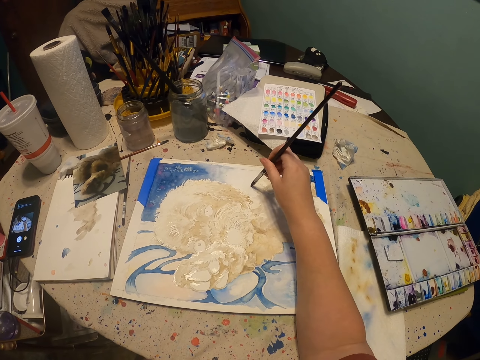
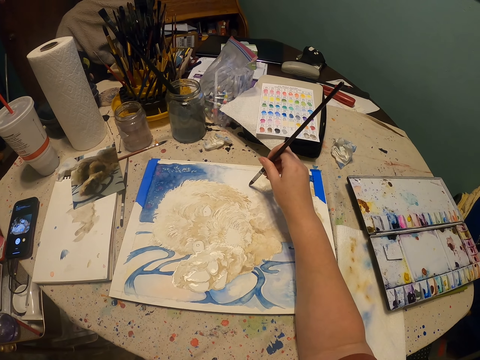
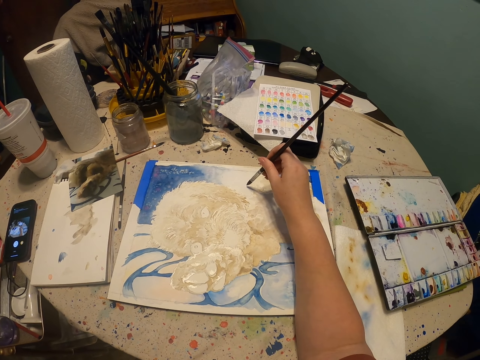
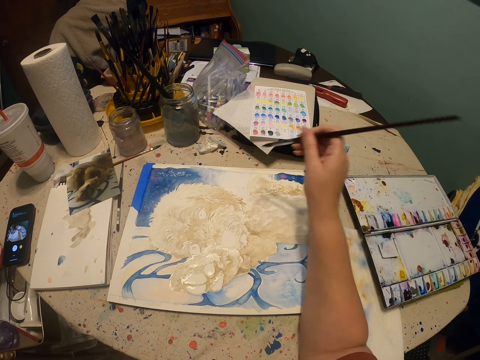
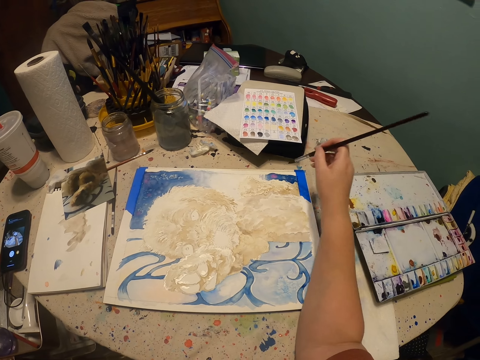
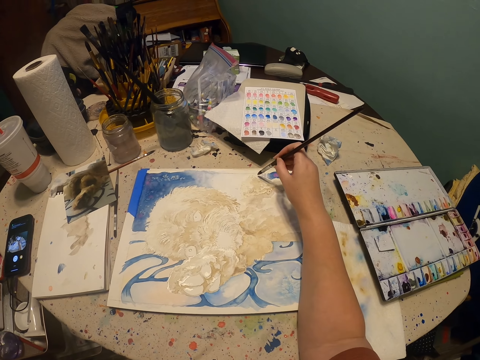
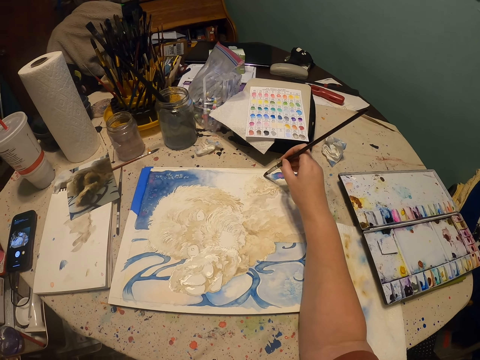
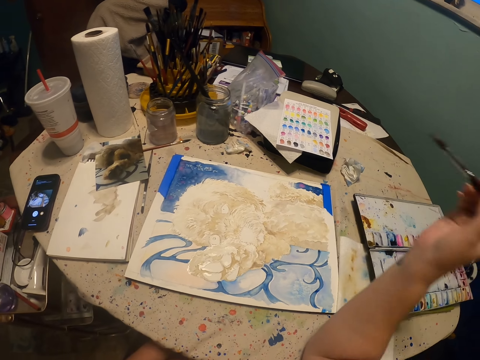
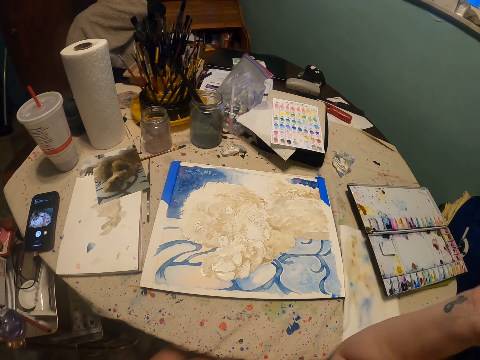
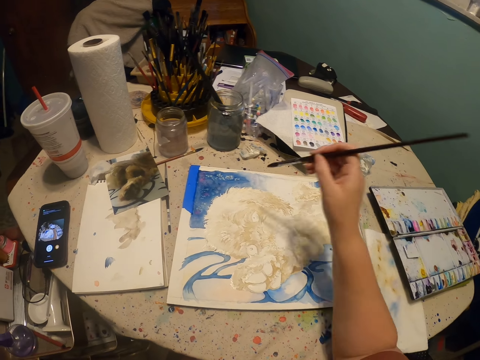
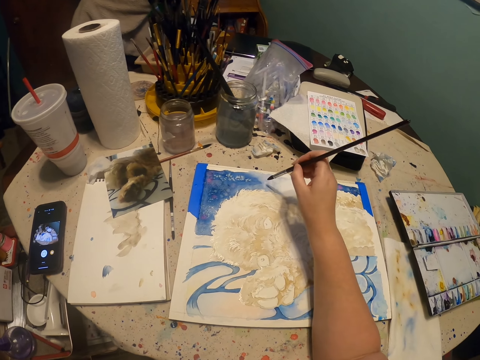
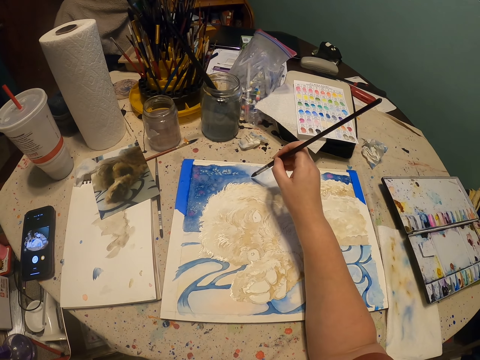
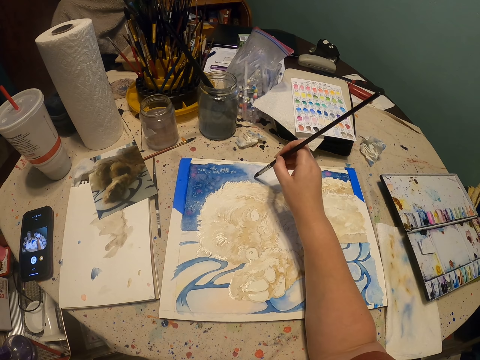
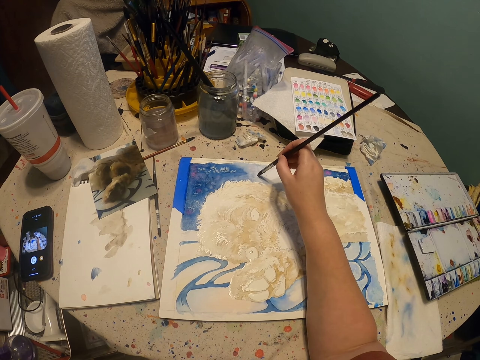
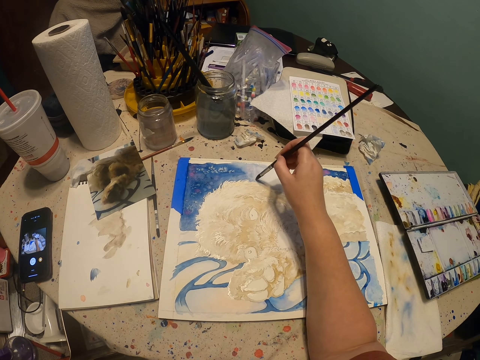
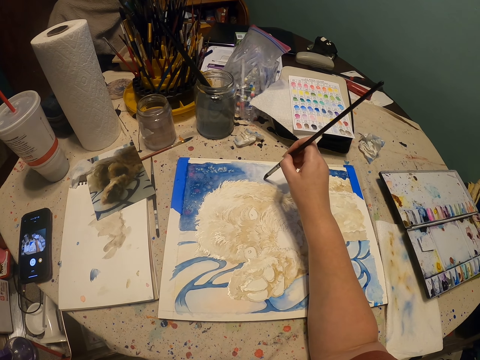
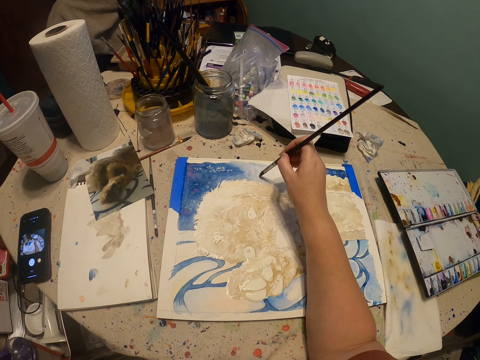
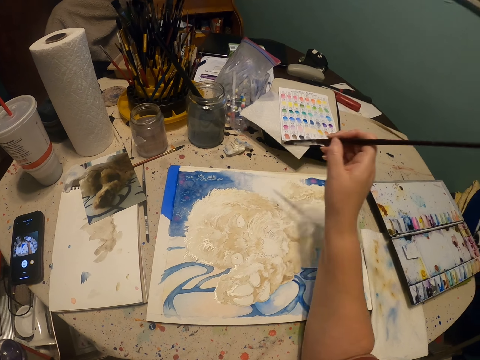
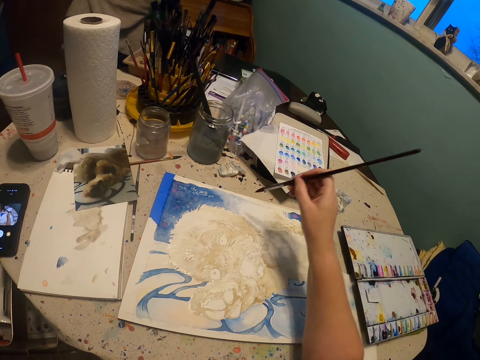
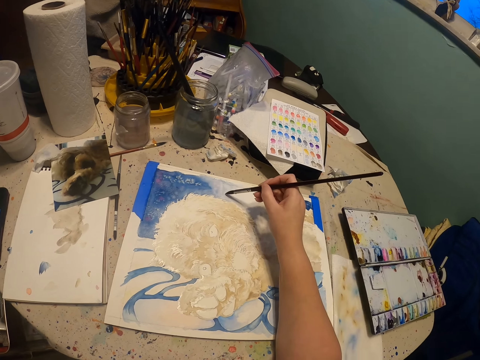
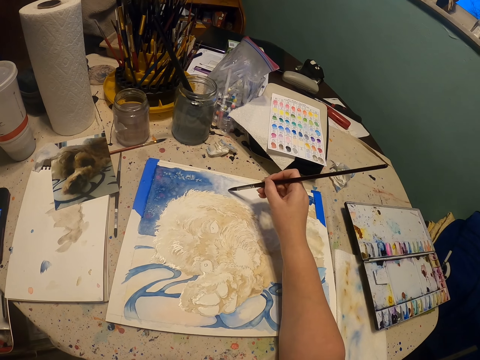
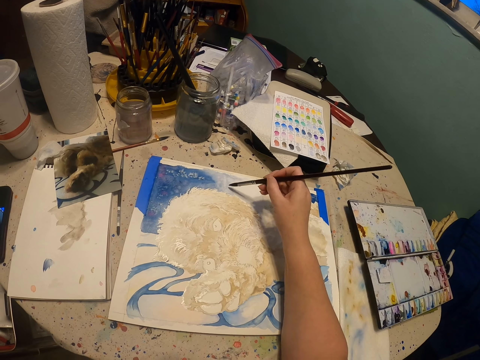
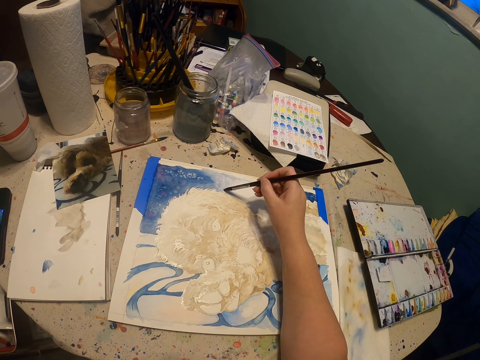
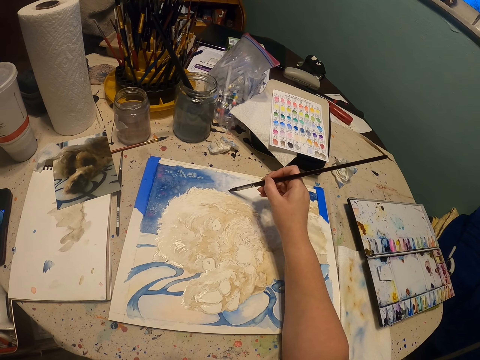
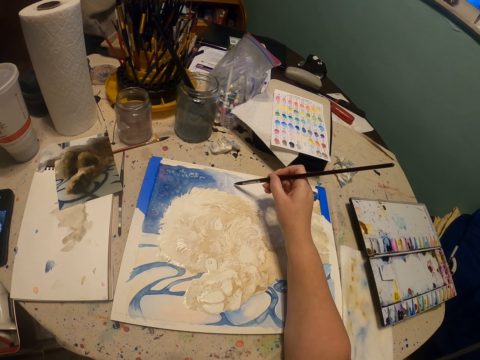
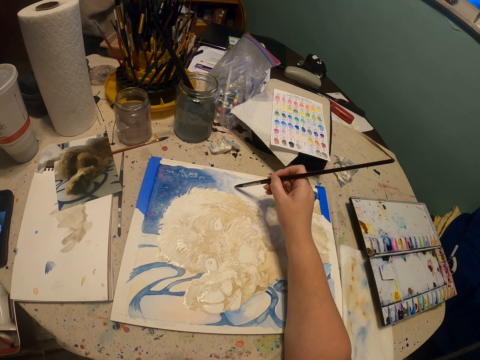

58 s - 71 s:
The camera wearer paints on a canvas. They paint on the canvas again.

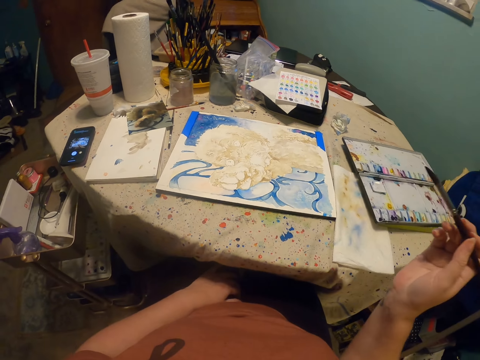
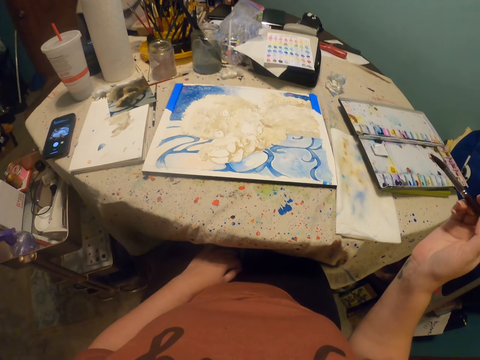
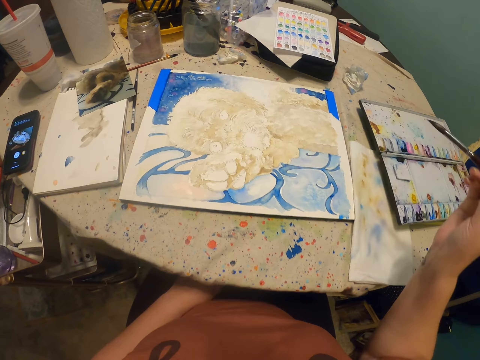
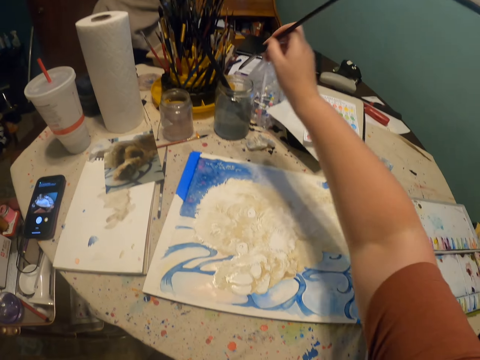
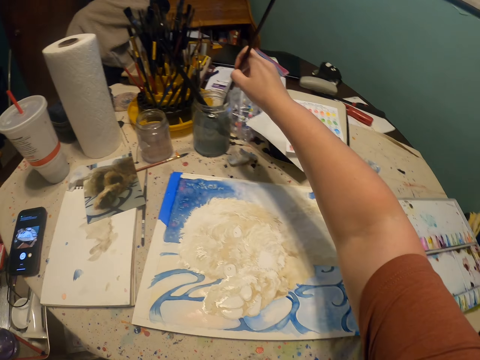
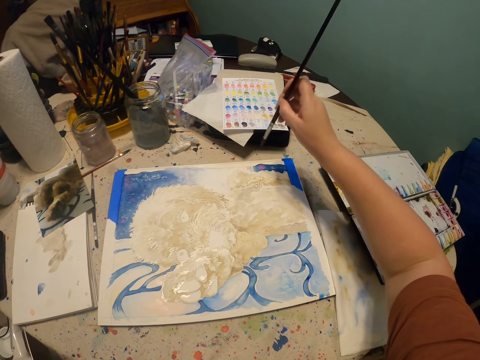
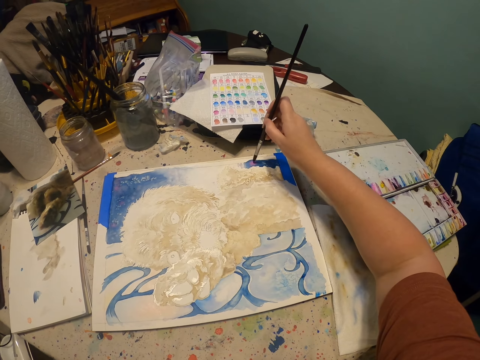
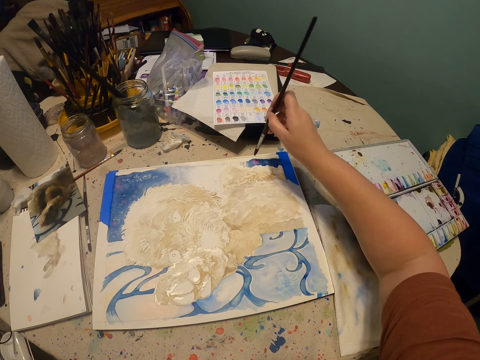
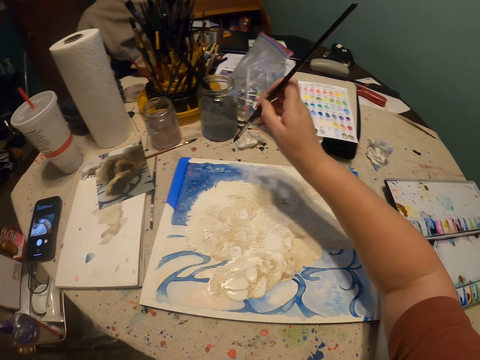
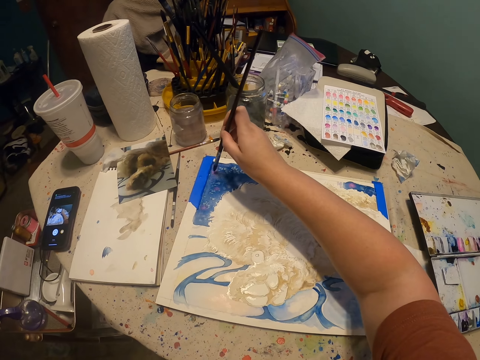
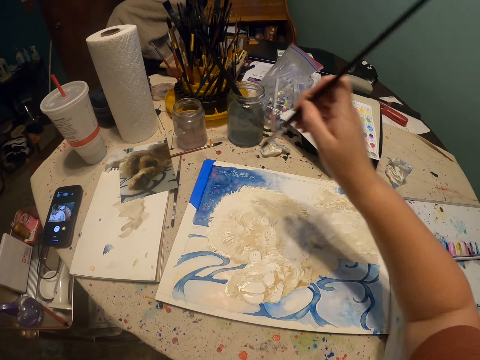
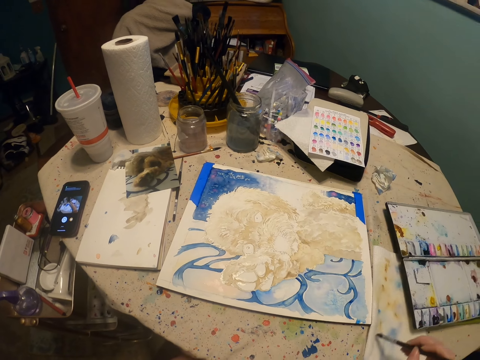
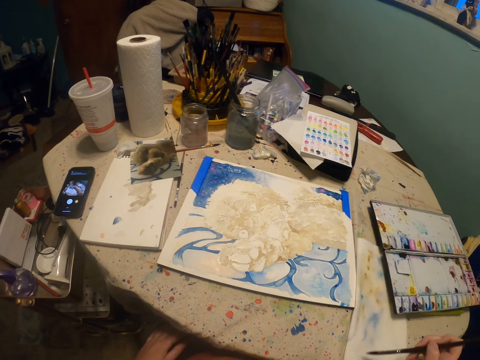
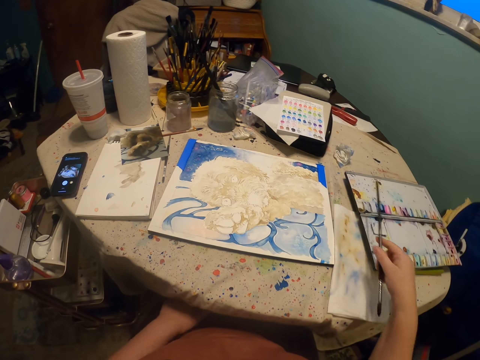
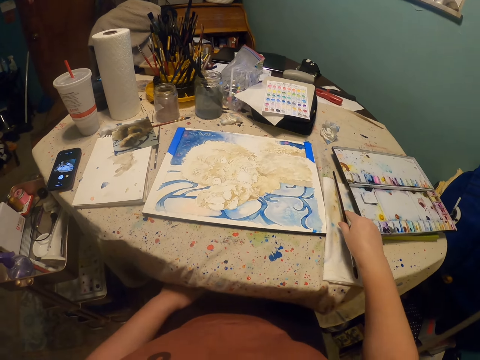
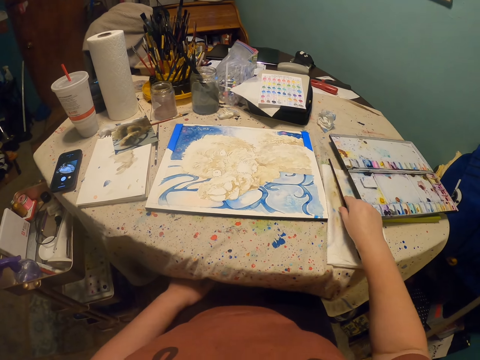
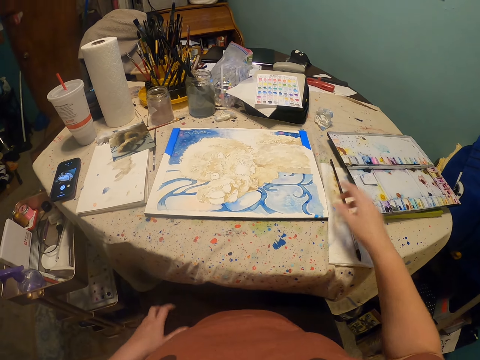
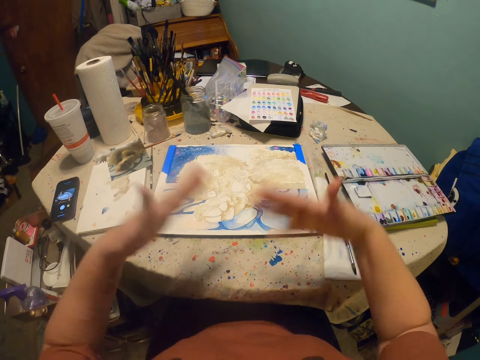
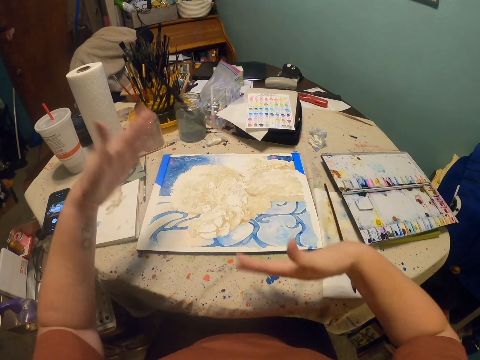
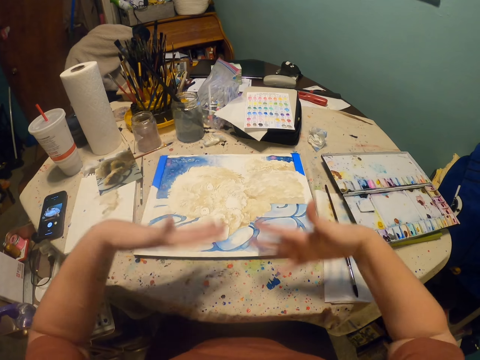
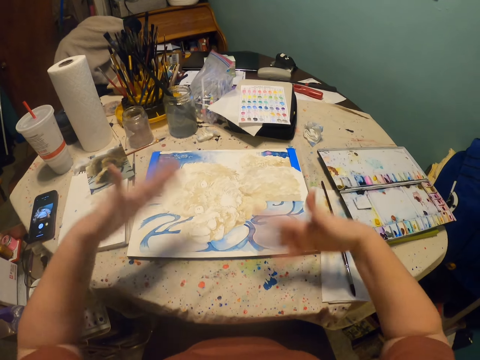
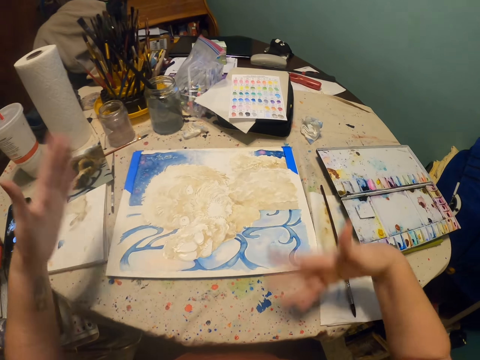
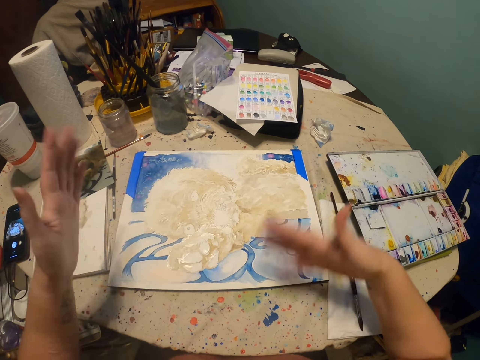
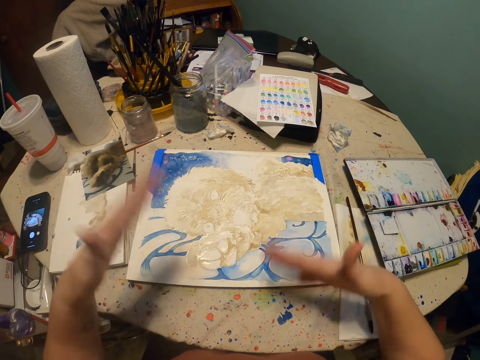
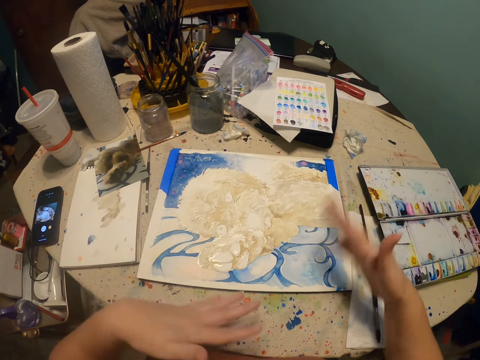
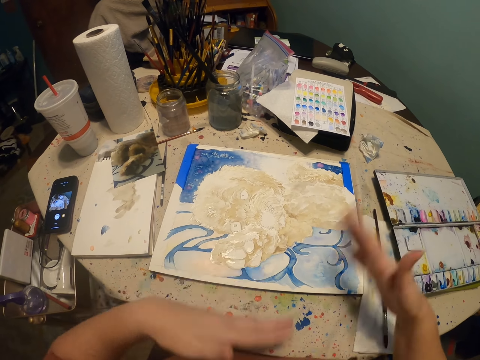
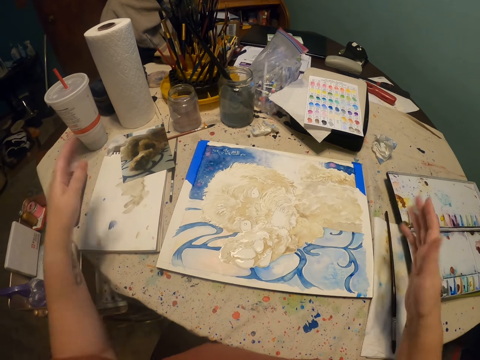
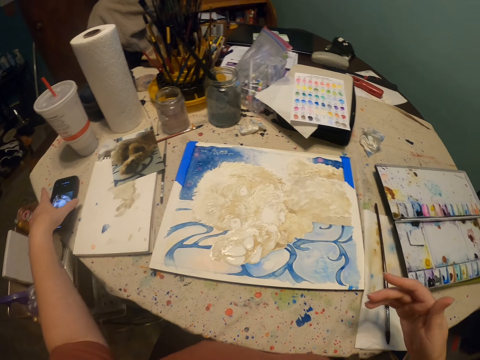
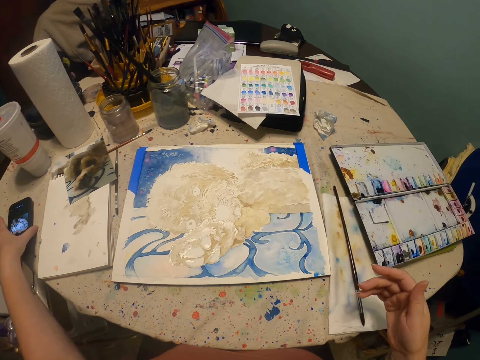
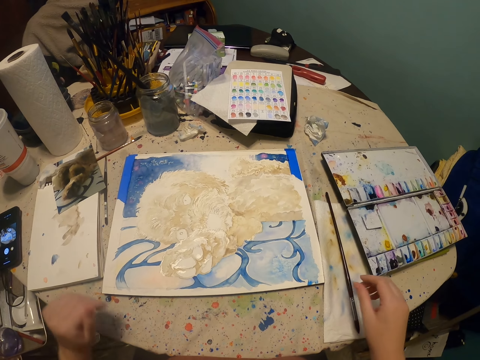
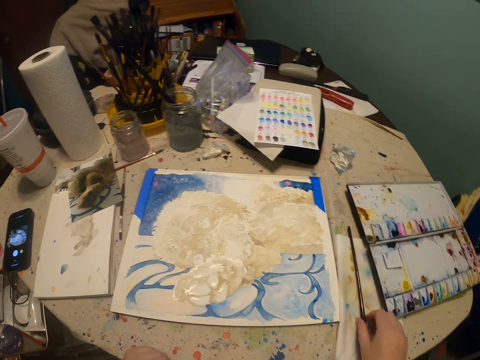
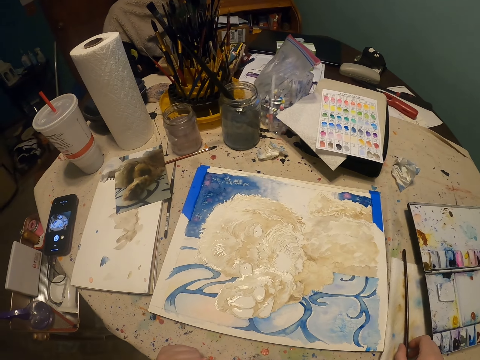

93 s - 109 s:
The camera wearer dips the paintbrush in the water. They paint on the paint paper. They wipe the brush. They place the paintbrush on the table. They air the paint paper. They swing their hands. They hold the mobile phone. They touch the phone. They withdraw the left hand from the mobile phone.
